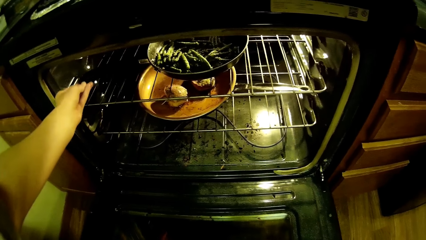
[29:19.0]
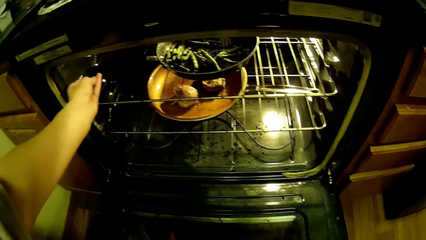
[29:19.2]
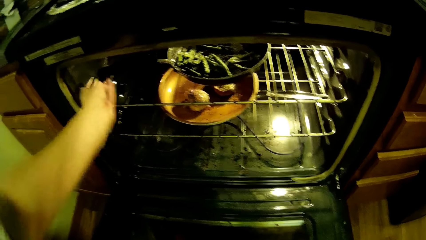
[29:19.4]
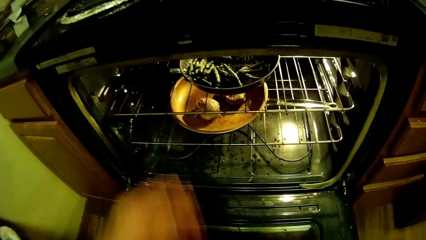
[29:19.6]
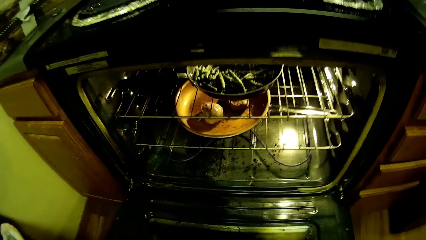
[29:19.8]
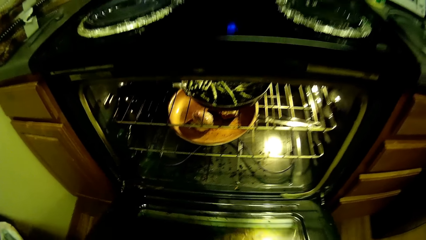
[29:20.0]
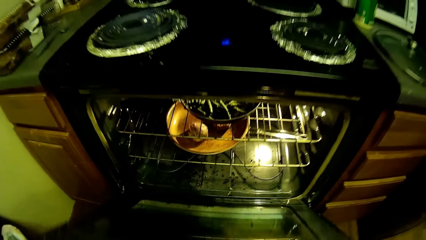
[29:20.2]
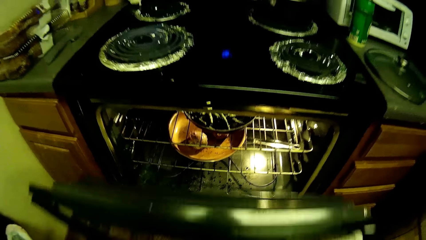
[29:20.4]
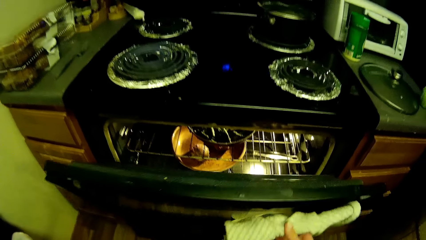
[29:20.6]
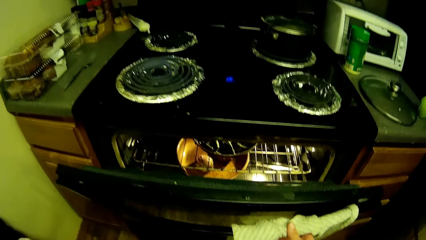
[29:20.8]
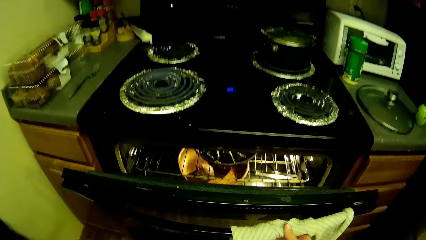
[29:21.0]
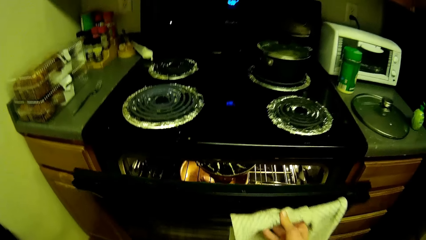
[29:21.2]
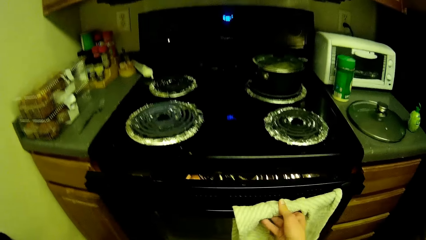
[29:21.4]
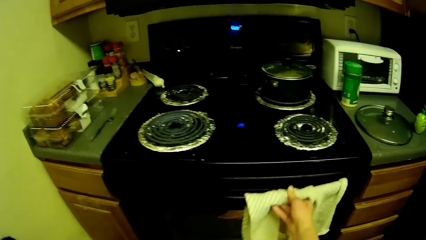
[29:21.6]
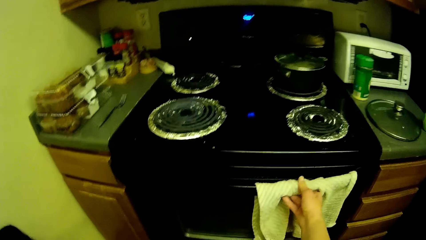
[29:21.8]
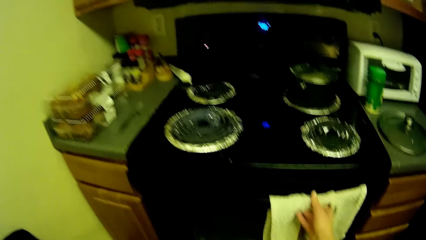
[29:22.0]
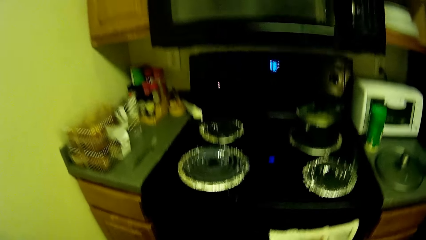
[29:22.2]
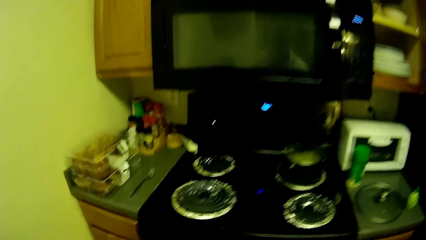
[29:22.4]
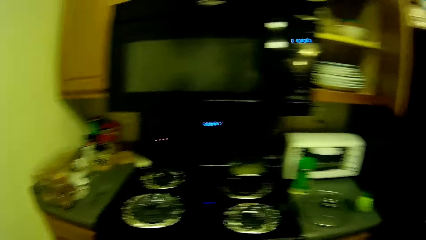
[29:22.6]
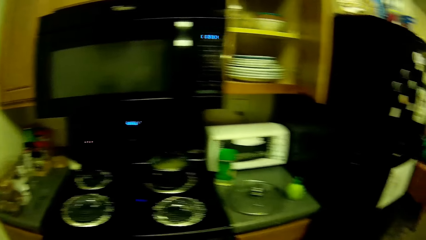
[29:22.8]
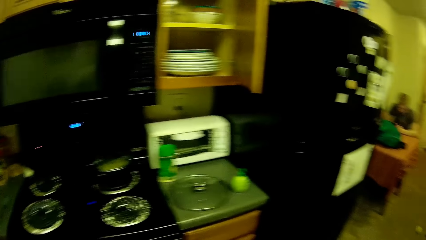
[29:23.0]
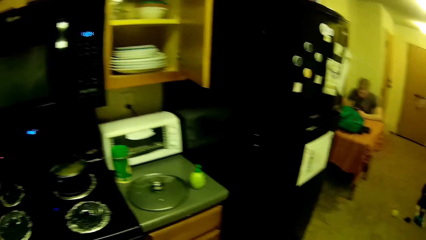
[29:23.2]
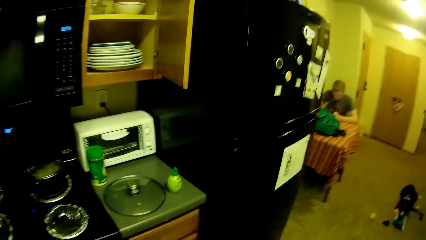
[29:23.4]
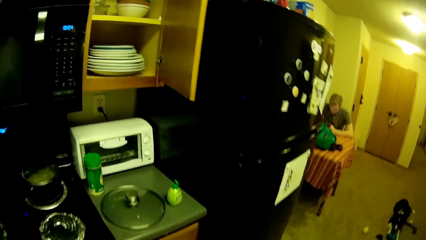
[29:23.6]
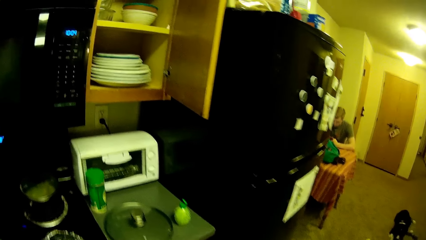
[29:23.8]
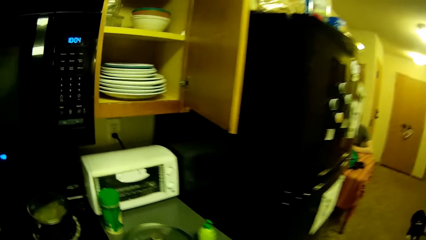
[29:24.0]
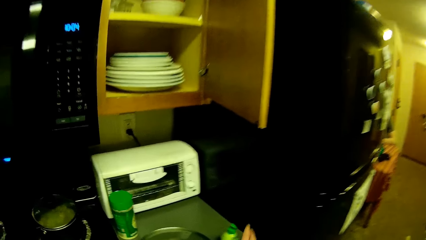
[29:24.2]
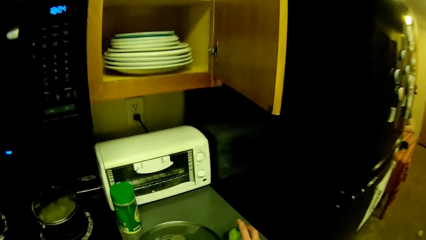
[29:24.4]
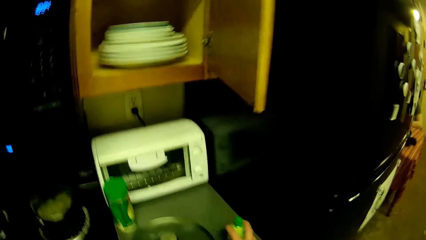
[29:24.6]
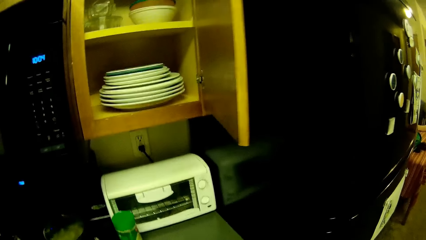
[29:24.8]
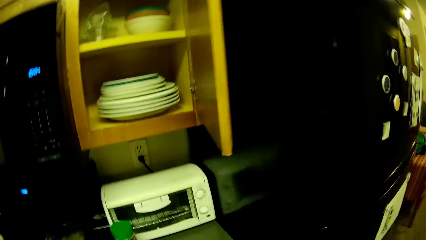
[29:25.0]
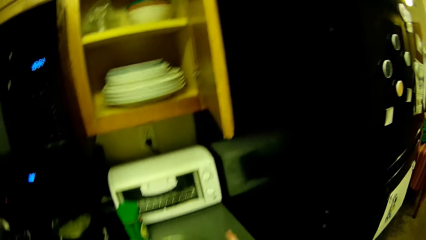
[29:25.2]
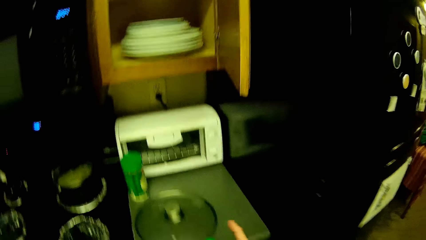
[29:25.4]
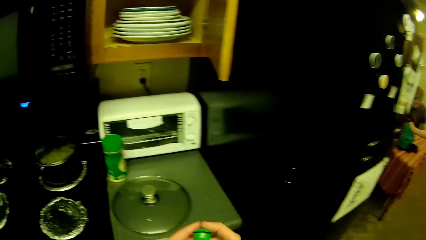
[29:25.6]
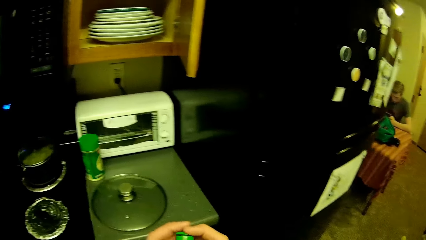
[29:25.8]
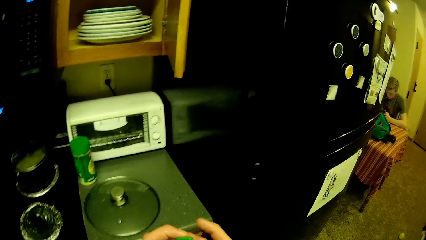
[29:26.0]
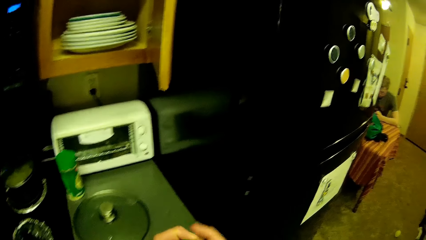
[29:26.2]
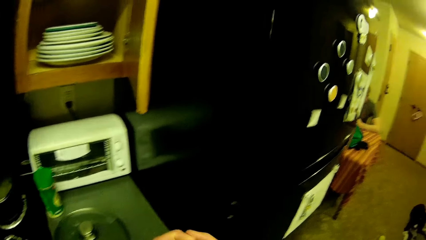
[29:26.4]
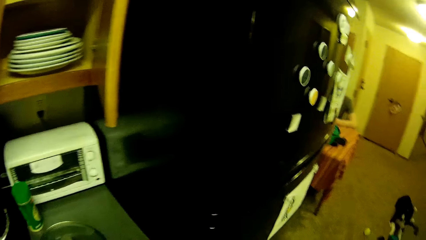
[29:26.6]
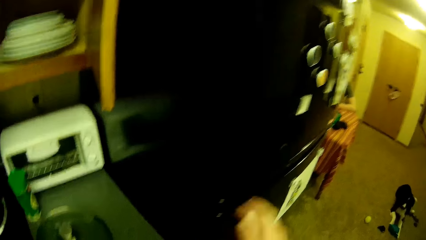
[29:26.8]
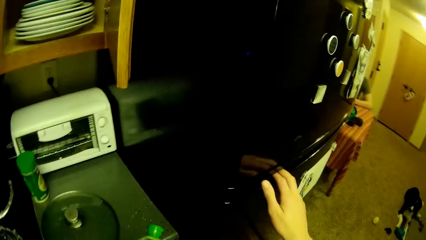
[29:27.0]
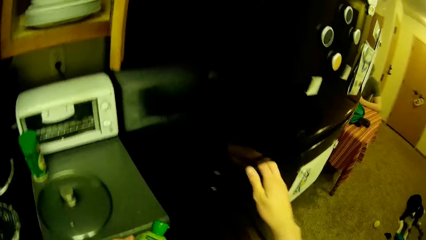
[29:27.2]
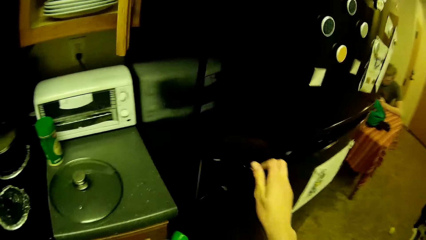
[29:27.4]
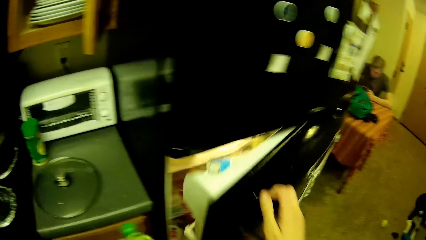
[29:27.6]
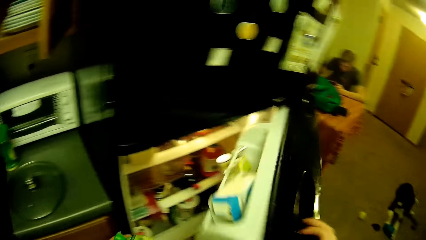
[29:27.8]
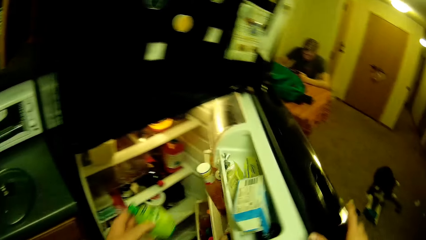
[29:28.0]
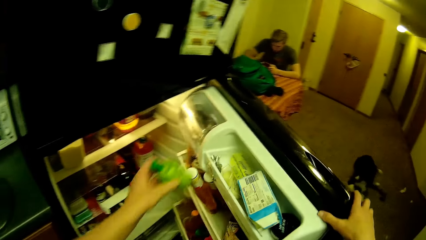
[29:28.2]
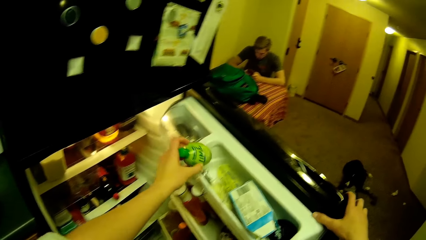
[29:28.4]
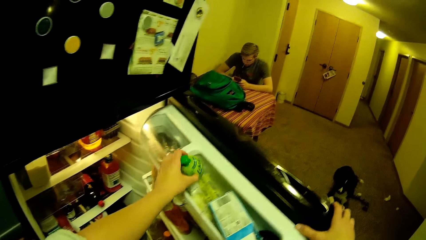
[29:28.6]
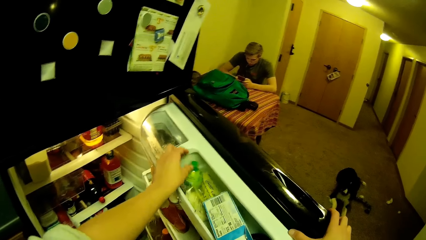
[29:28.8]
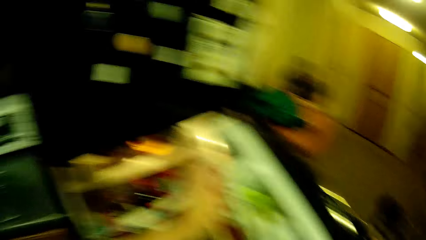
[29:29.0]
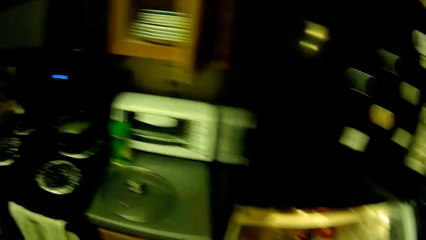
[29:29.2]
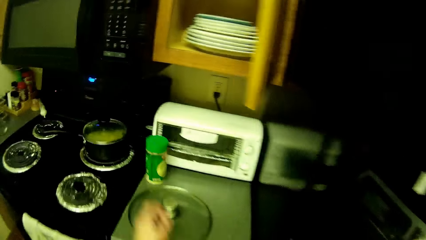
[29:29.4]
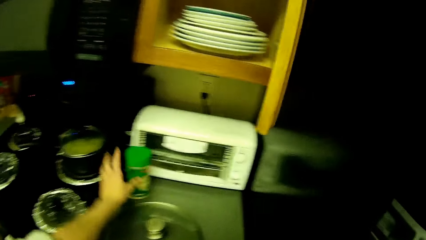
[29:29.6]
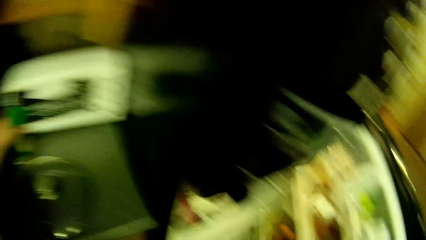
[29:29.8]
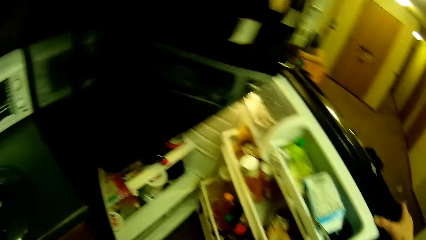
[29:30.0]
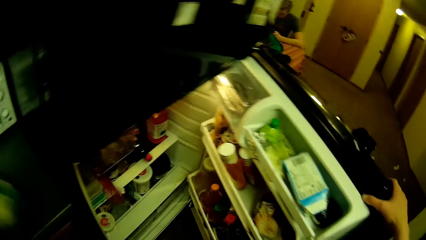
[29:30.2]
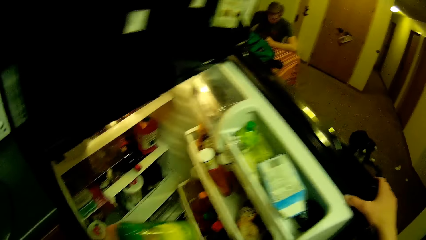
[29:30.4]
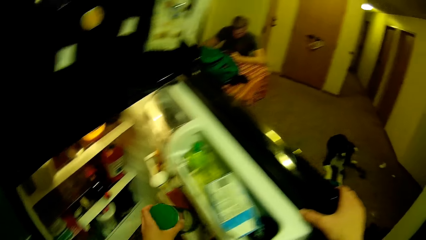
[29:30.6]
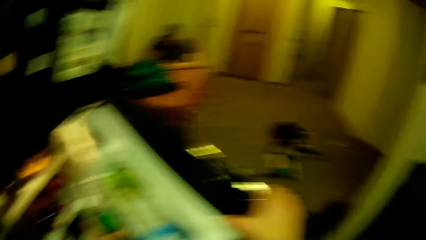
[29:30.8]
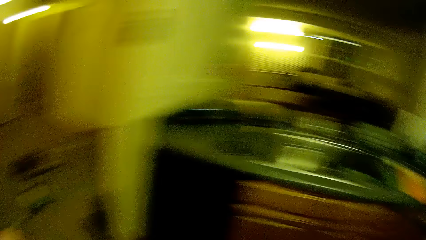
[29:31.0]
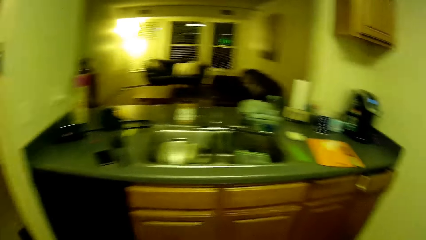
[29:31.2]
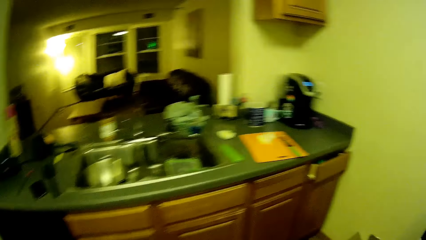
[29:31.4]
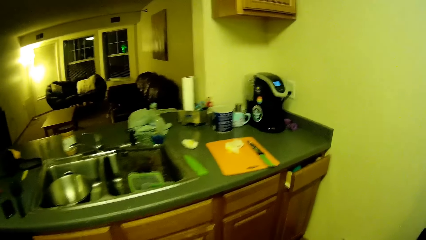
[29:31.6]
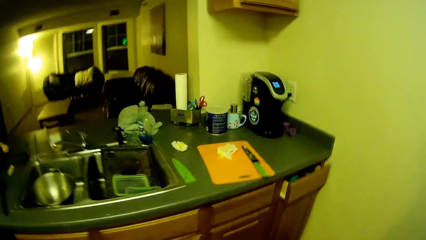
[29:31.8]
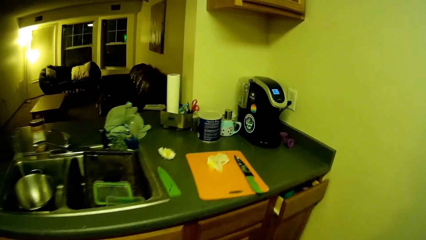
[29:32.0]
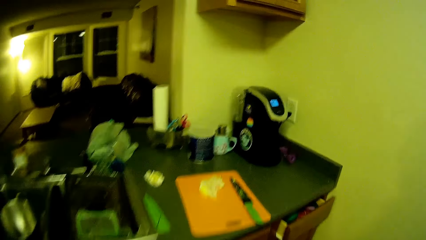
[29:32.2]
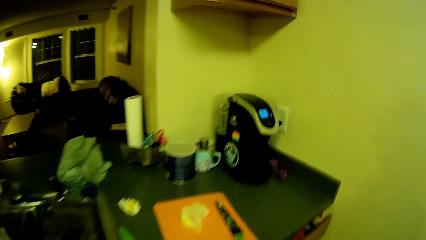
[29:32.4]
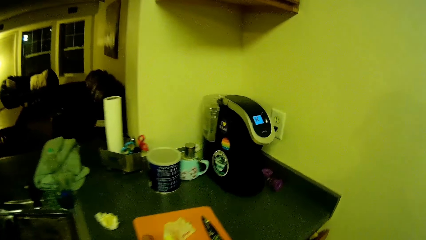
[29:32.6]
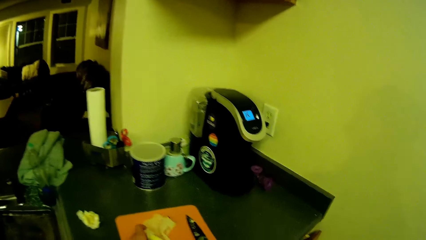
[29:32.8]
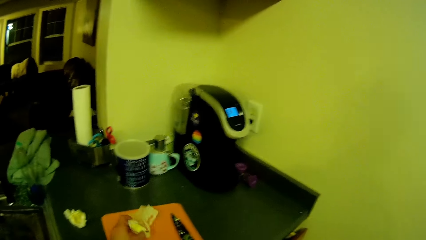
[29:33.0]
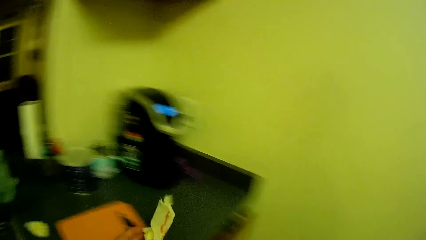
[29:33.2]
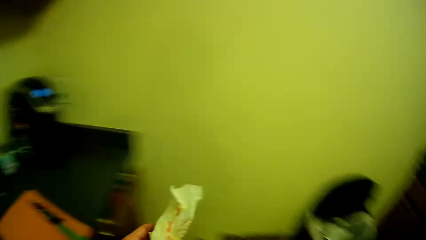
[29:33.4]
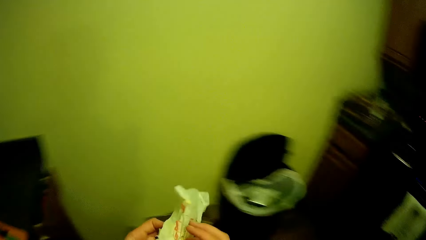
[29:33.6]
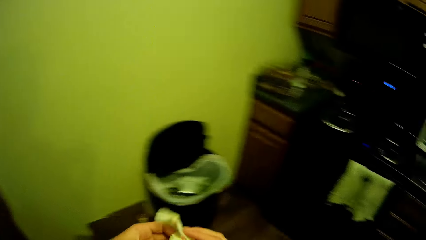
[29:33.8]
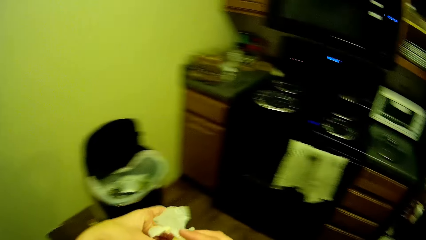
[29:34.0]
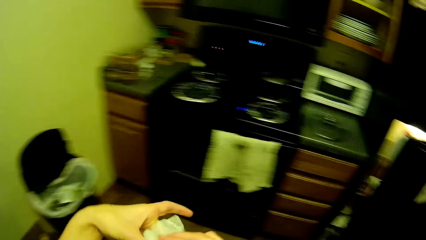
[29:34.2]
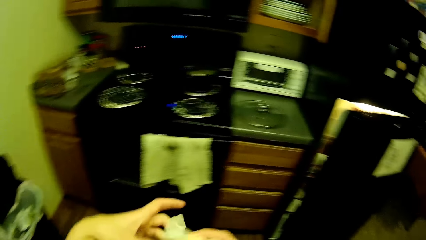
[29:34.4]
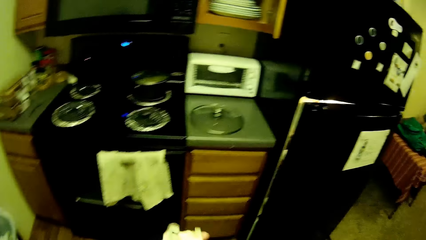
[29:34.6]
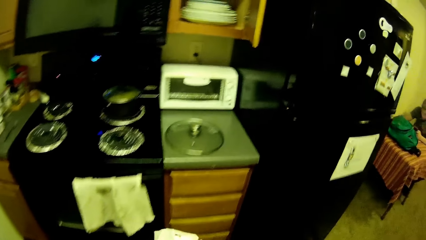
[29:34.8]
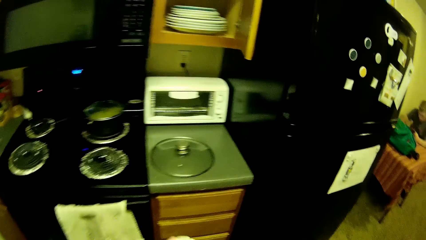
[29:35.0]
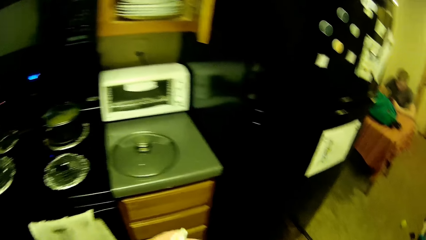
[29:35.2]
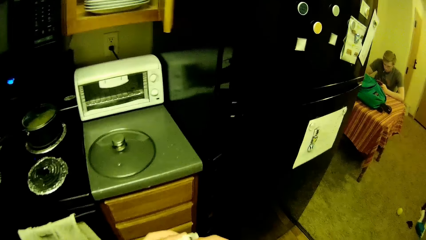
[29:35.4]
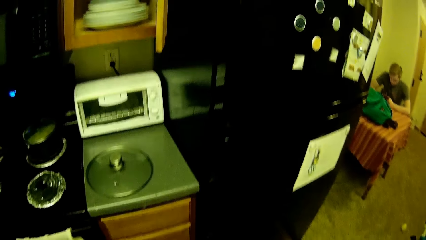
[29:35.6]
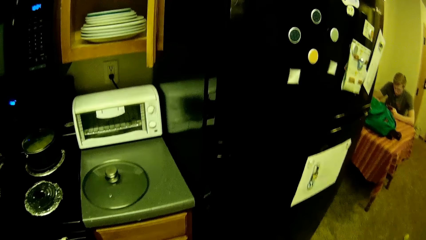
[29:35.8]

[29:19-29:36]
The camera wearer closes the door of the oven. She holds the handle of the cooking gas. She picks up the bottle of oil from the kitchen countertop with her right hand. She opens the fridge with her right hand. She sees the man and the dog. She keeps the bottle of oil into the fridge with her left hand. She picks up the container from the kitchen countertop with her left hand. She keeps the container into the fridge with her left hand. She walks towards the sink. She picks up a cheese from the kitchen countertop with her left hand. She wraps the cheese with the paper. She holds a piece of a tissue.
